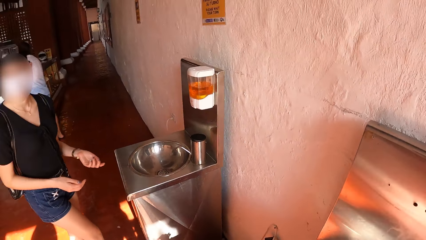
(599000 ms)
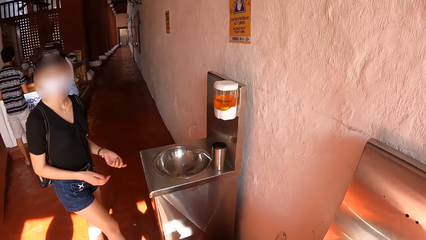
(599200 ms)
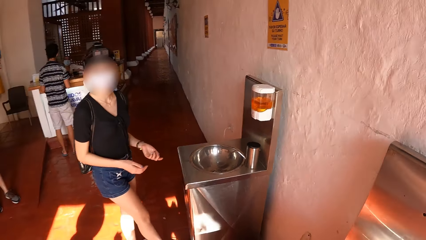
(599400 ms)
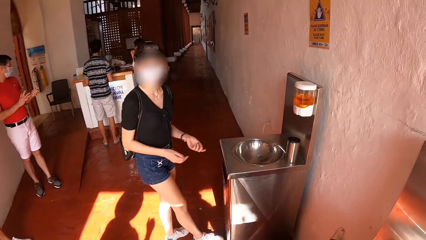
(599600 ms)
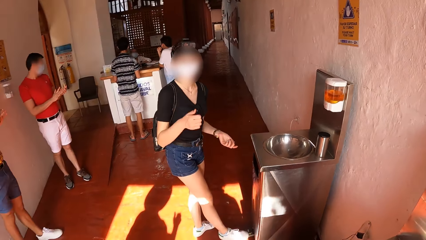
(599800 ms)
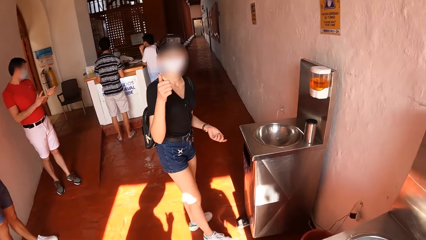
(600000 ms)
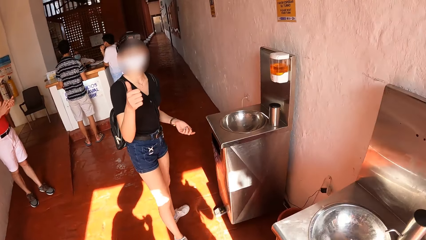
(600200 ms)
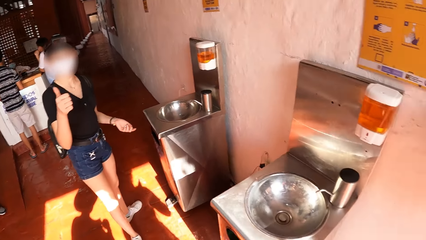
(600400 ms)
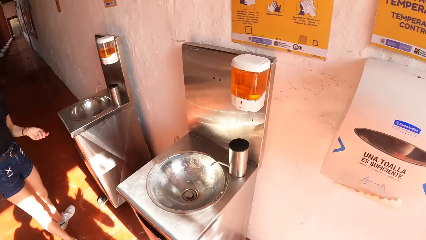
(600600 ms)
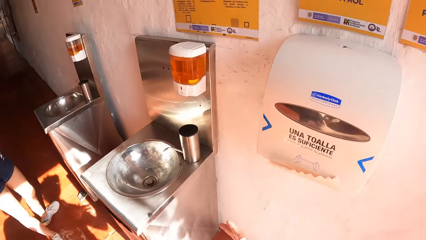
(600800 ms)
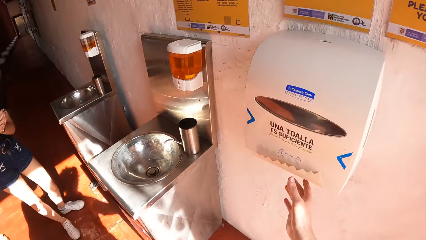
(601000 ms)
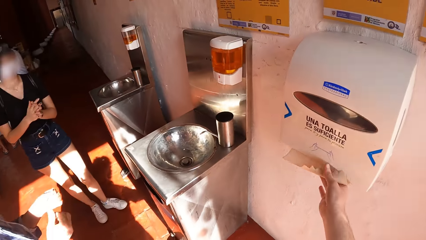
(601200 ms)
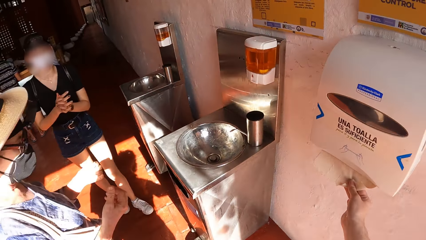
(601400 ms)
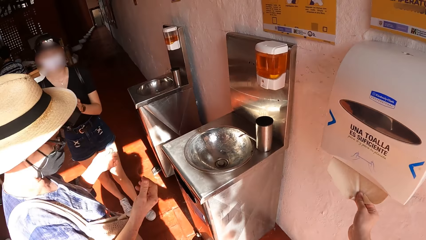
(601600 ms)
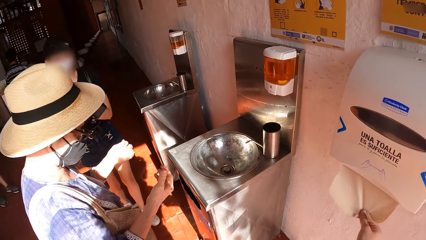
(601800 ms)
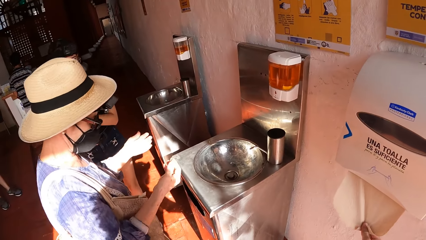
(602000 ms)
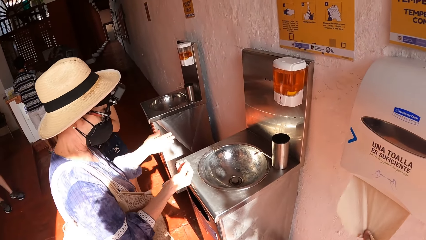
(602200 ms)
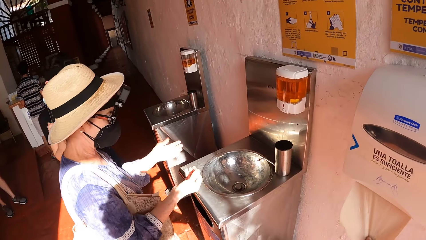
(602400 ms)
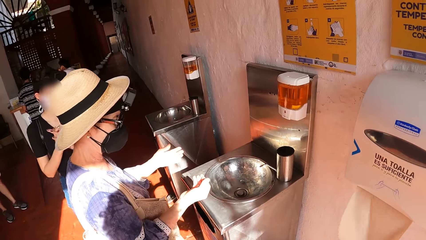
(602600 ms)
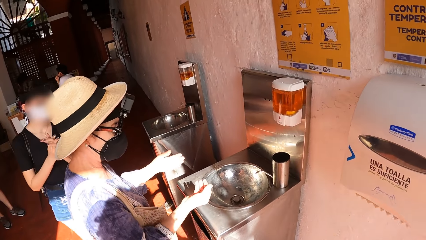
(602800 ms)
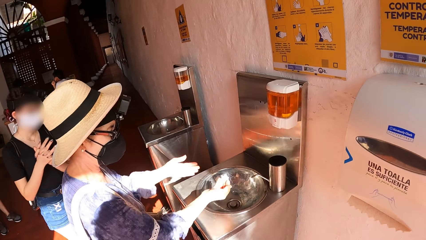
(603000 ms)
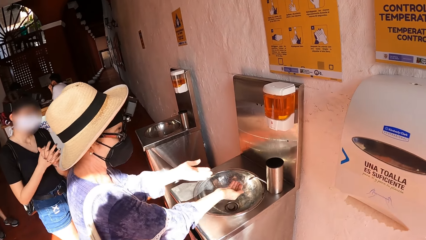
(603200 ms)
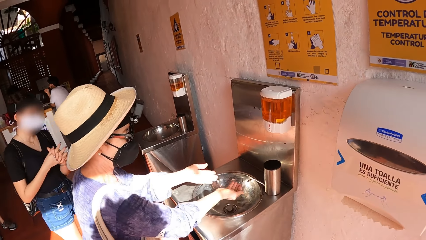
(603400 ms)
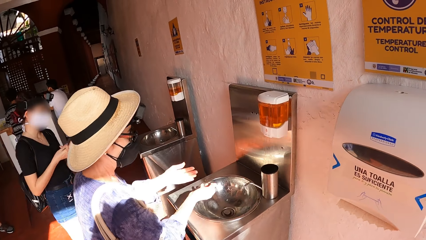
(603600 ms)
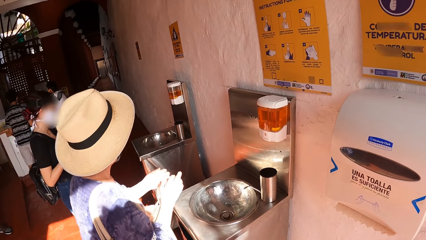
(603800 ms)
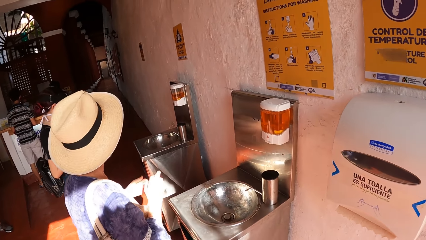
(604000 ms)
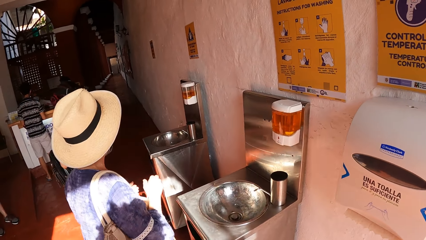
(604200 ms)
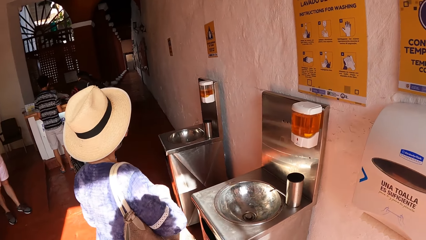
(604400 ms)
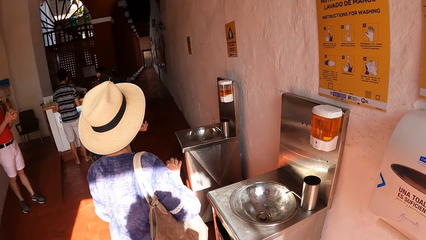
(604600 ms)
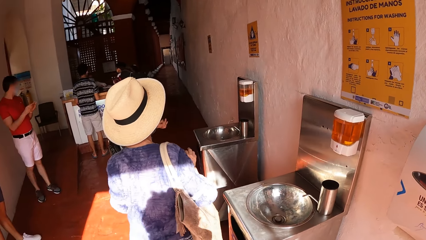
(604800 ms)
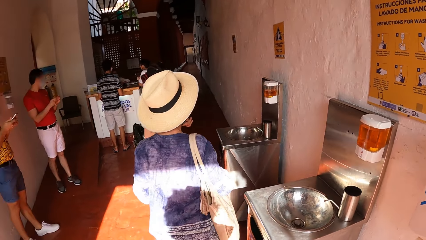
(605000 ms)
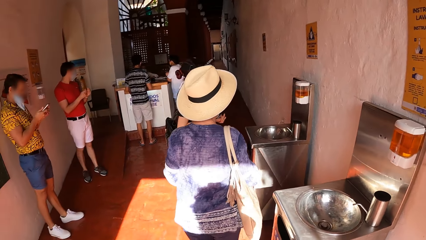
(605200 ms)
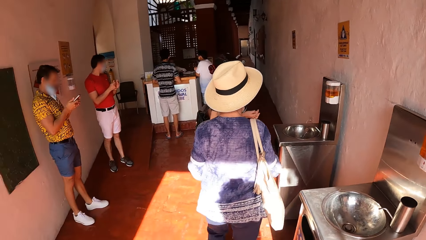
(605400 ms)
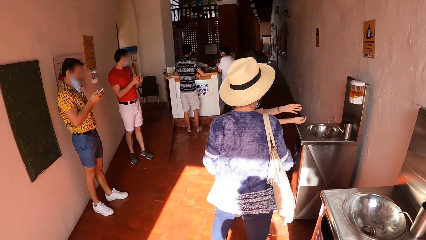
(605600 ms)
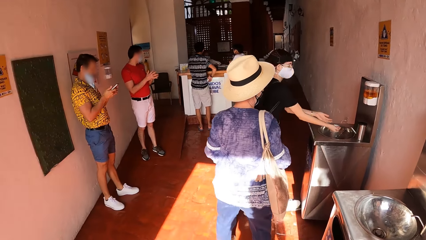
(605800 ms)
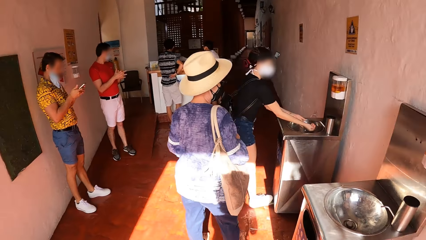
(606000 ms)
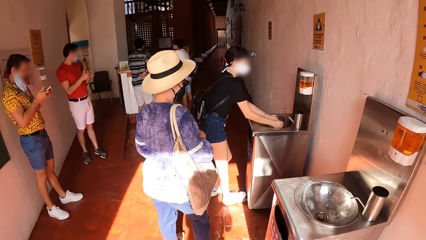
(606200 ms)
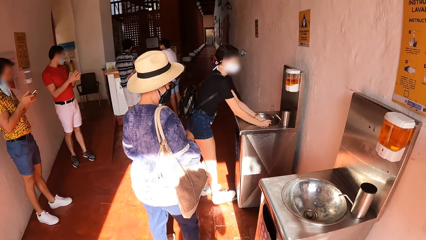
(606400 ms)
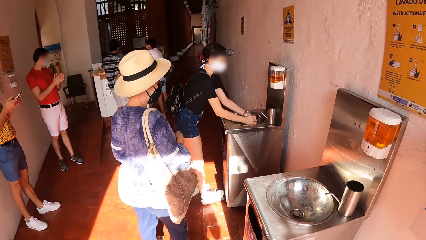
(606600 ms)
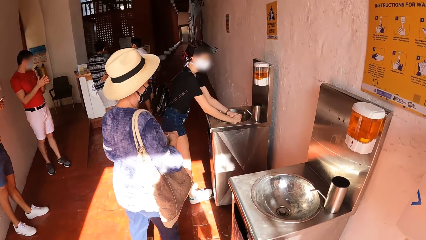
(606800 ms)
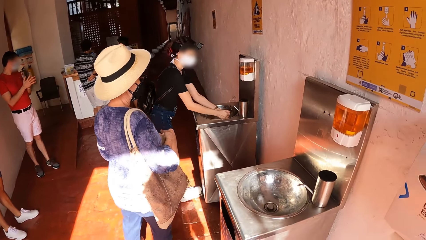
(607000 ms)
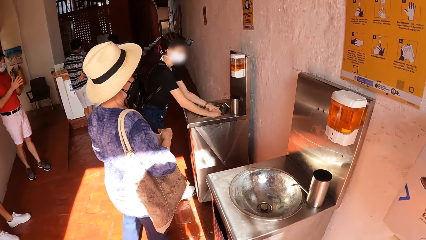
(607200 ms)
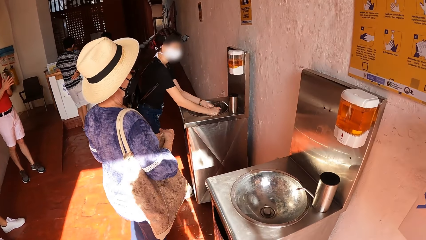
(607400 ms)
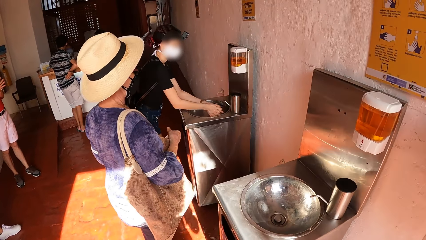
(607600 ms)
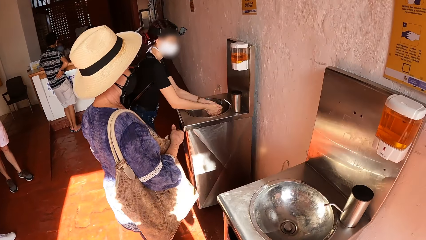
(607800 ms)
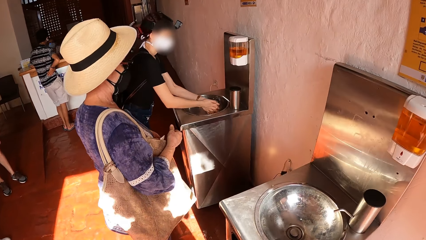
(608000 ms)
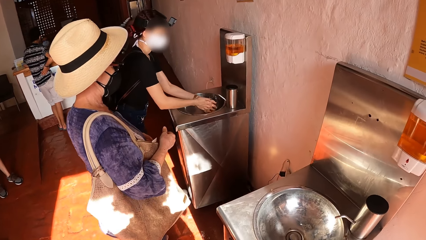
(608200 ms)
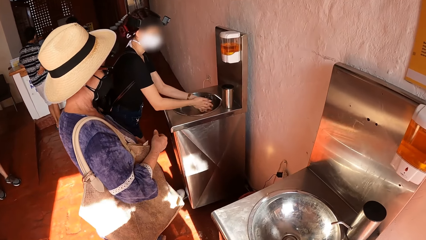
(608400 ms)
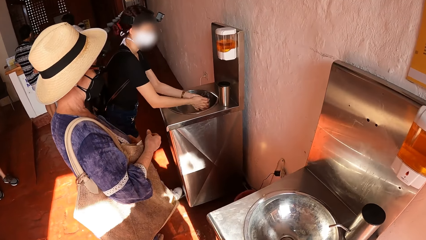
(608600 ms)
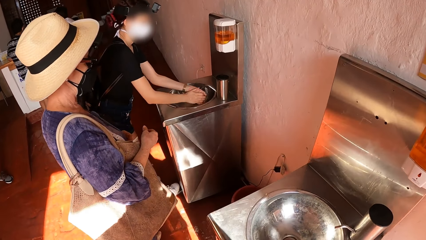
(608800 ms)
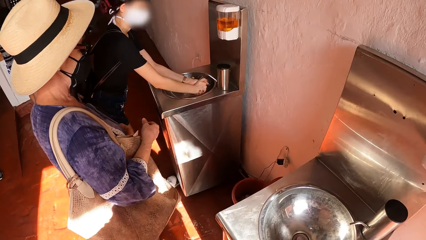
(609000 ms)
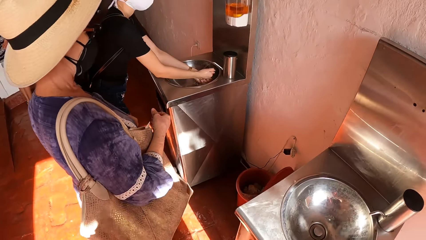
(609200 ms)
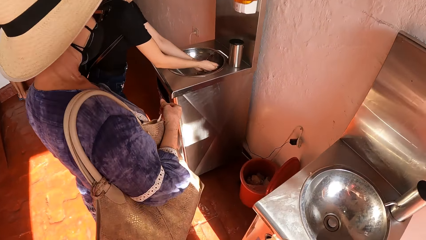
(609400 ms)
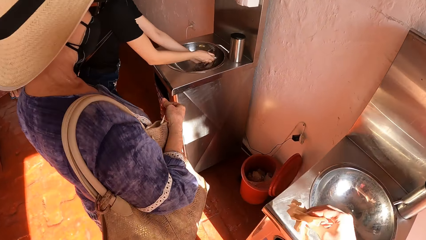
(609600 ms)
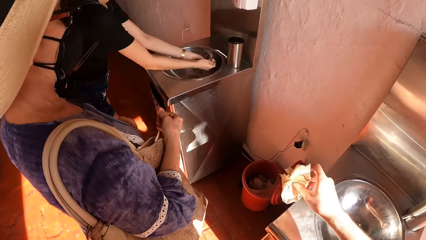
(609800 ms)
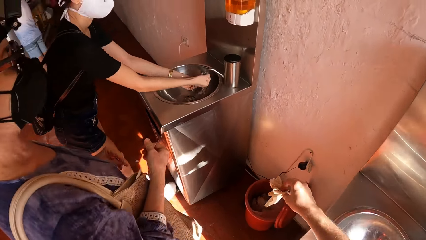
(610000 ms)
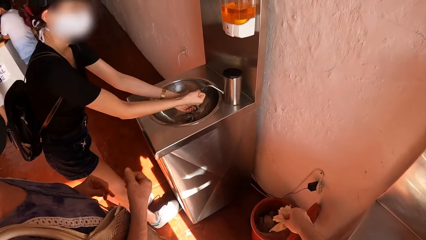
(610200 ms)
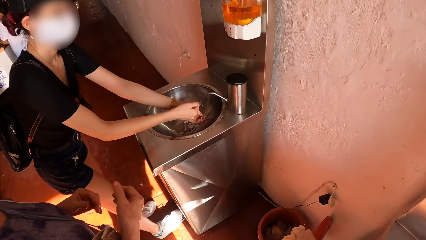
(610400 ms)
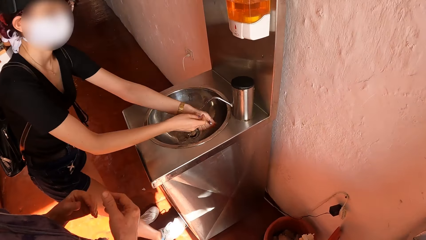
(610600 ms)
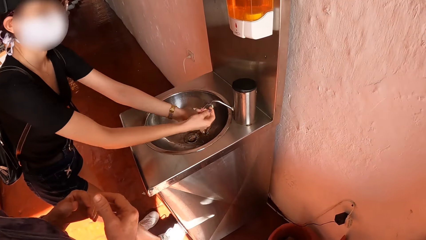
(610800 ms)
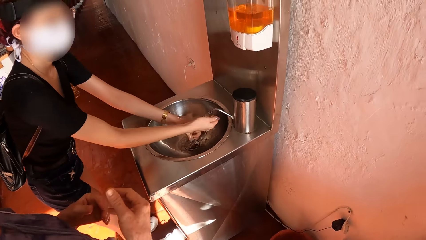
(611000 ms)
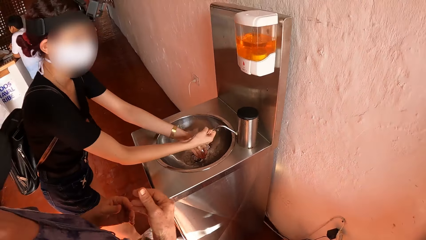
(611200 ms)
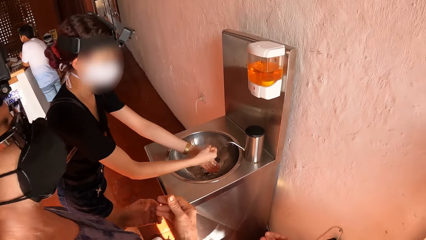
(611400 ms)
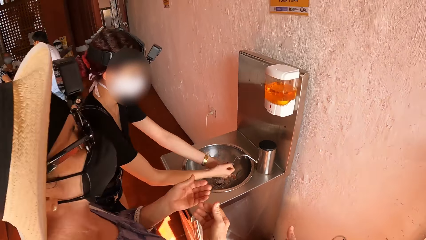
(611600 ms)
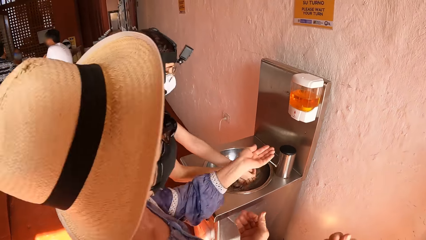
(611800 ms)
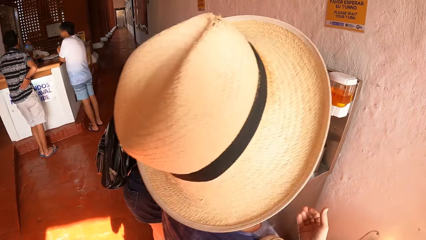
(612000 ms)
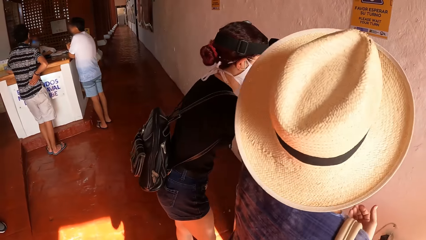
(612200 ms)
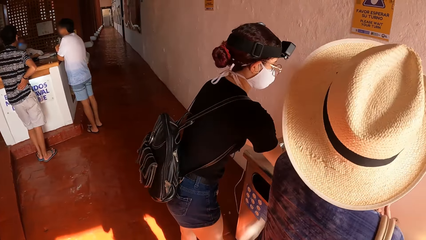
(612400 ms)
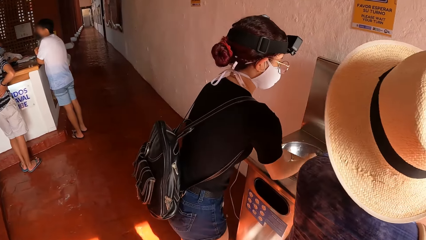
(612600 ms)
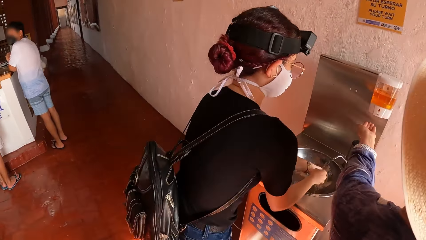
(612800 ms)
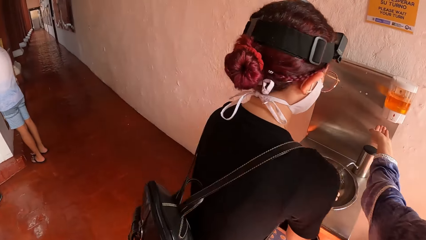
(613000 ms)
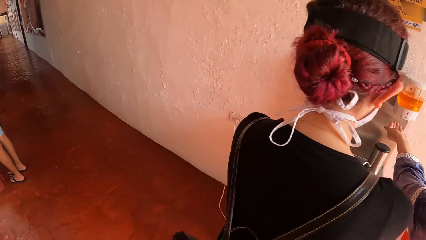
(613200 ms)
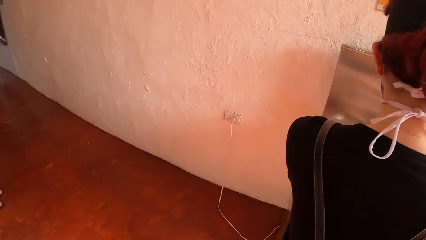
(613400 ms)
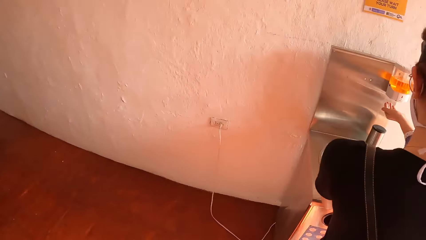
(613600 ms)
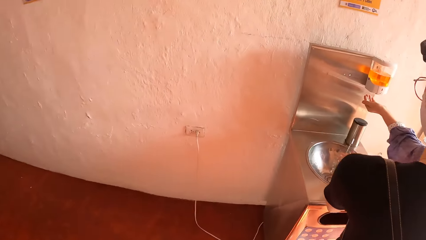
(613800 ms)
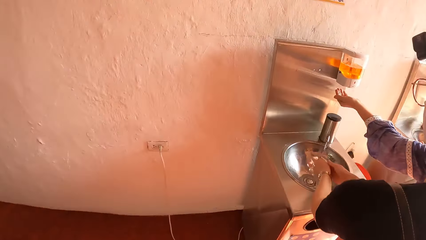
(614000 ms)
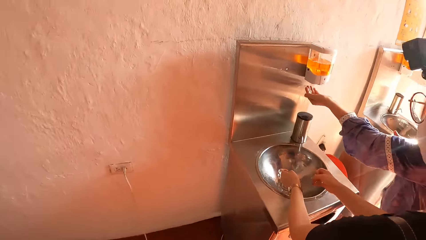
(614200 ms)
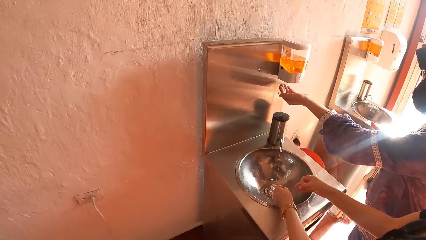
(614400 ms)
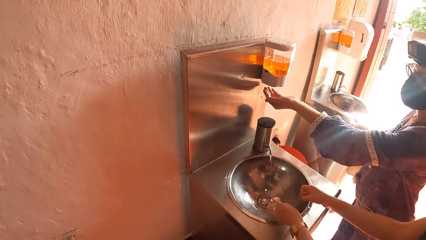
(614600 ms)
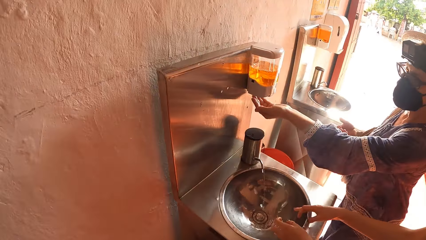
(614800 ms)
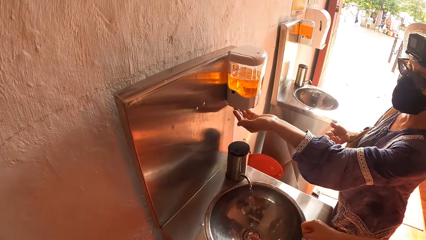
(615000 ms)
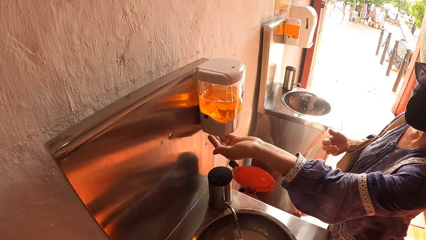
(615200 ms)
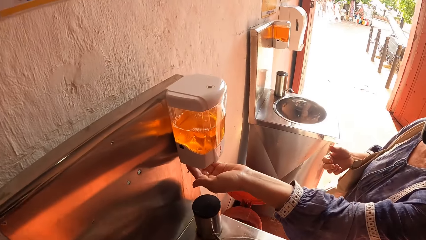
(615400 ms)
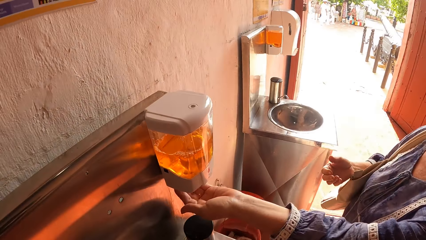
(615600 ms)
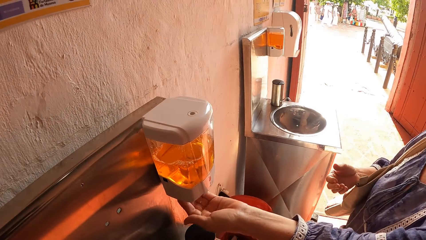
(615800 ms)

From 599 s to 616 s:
A man talks to another man. A lady interacts with the camera wearer. The camera wearer pulls a tissue from a tissue dispenser with his right hand. A woman walks towards the wash basin. The woman spreads her hands in the wash basin. The second man walks around the sink. A third man puts his hands together. A fourth man operates the phone with his hands. The lady washes her hands in the wash basin. The first man washes the hands. The second man stands beside the sink. The camera wearer puts the tissue in a trash can with his right hand. The first man washes the hands. The camera wearer walks past the woman. The second man puts the soap on the hand. The woman puts her left hand under the soap dispenser. The camera wearer walks past the lady. The first man washes the hands. The second man puts the soap on the hand.
